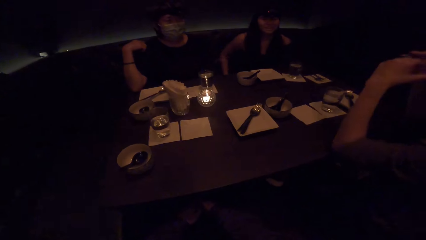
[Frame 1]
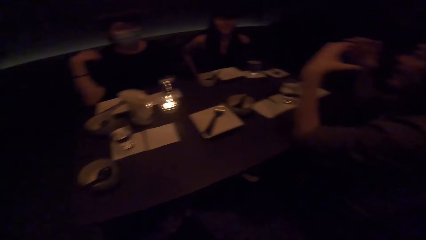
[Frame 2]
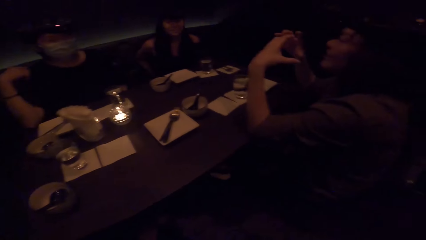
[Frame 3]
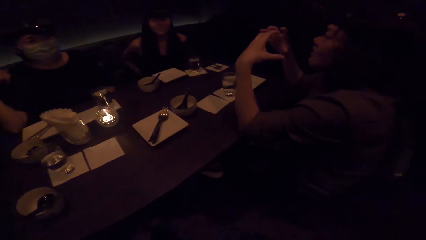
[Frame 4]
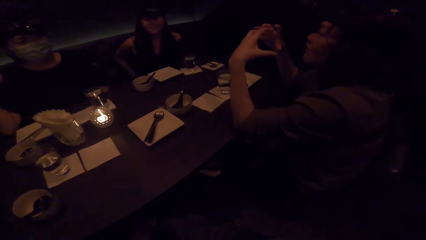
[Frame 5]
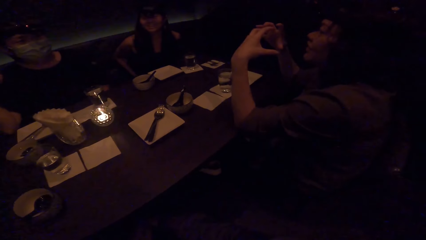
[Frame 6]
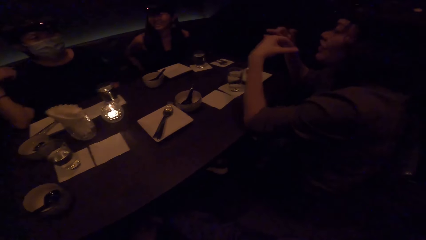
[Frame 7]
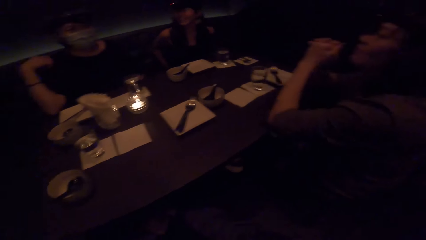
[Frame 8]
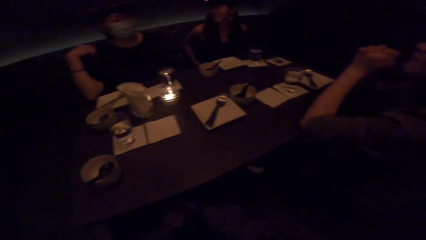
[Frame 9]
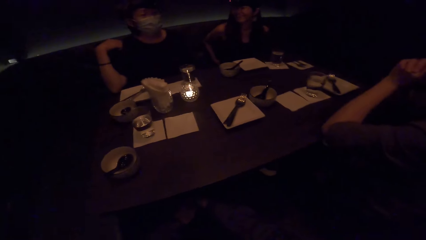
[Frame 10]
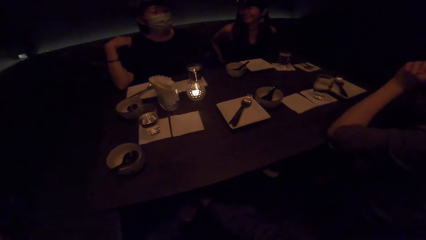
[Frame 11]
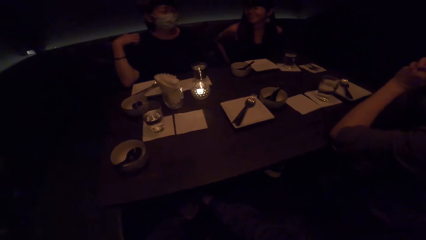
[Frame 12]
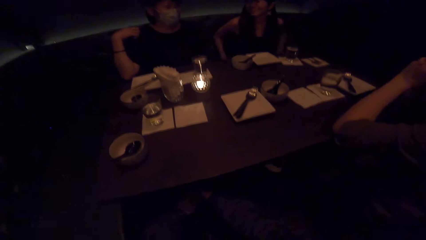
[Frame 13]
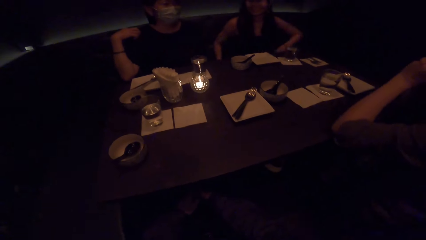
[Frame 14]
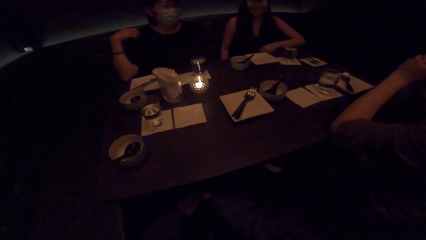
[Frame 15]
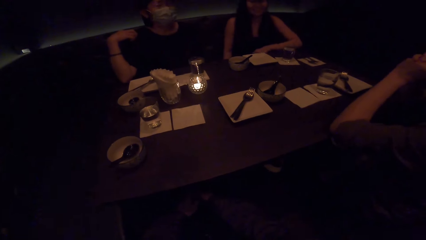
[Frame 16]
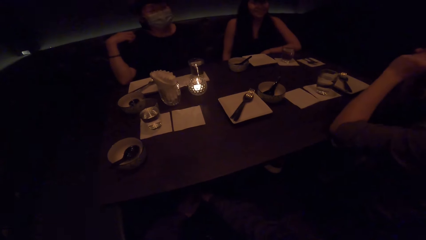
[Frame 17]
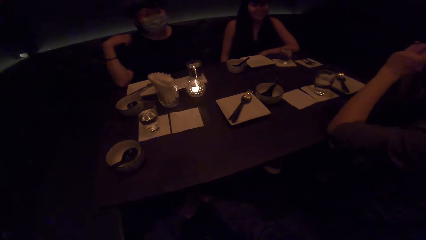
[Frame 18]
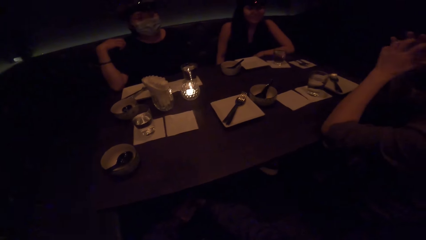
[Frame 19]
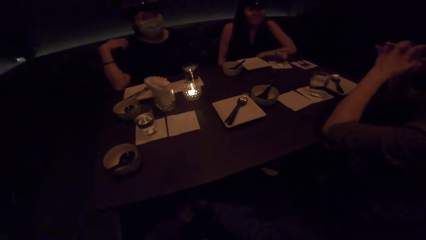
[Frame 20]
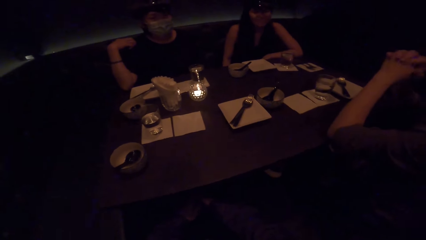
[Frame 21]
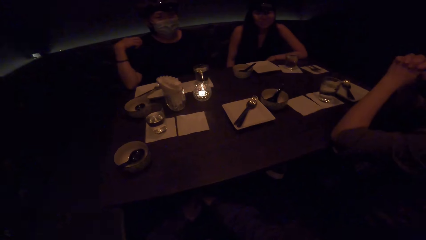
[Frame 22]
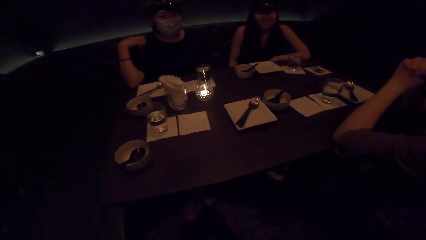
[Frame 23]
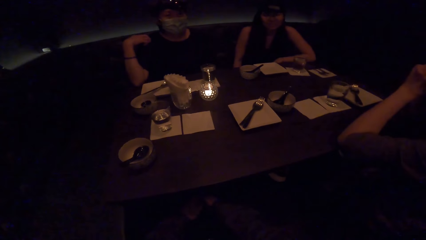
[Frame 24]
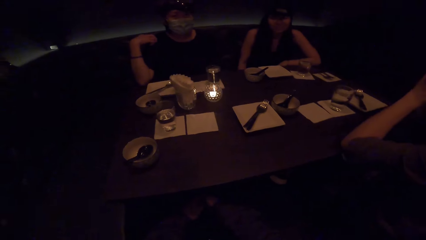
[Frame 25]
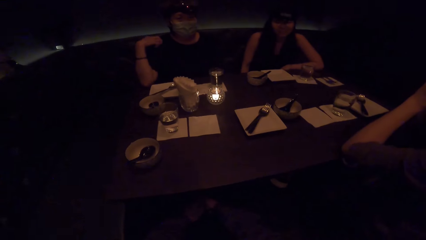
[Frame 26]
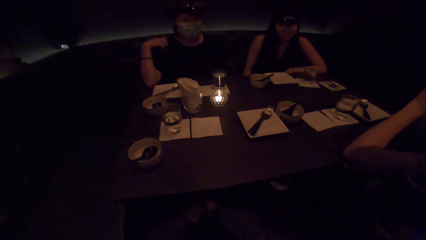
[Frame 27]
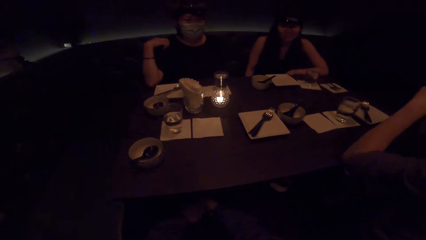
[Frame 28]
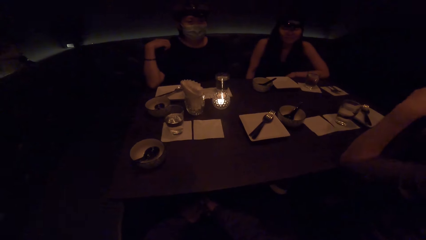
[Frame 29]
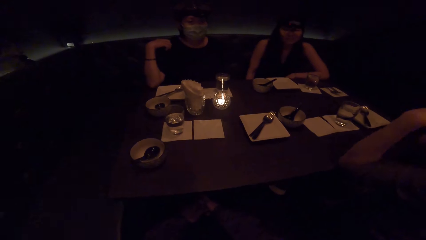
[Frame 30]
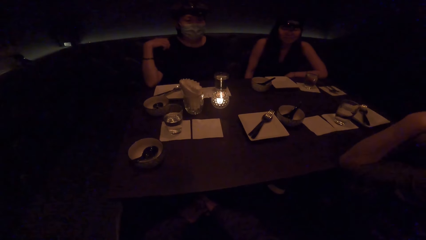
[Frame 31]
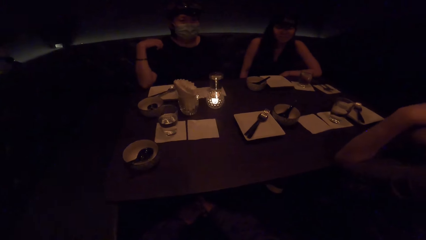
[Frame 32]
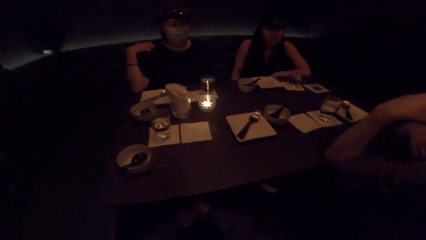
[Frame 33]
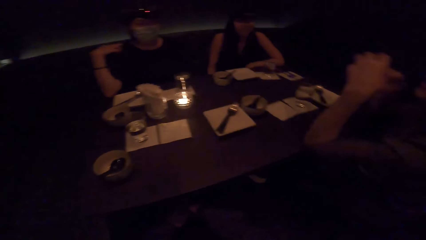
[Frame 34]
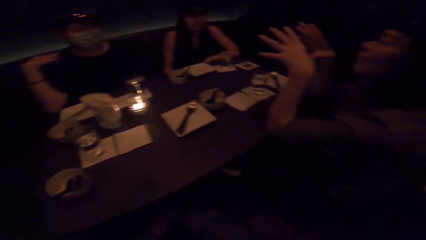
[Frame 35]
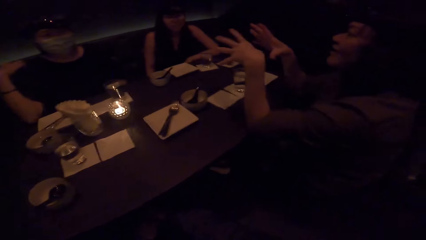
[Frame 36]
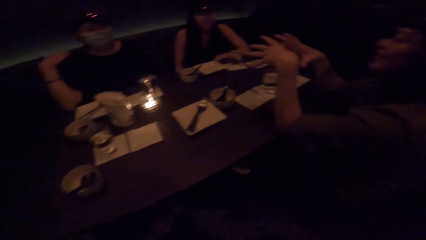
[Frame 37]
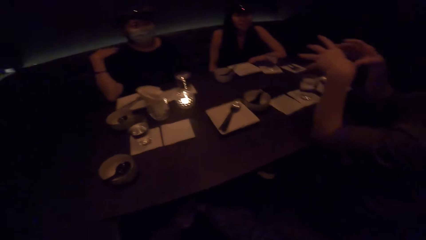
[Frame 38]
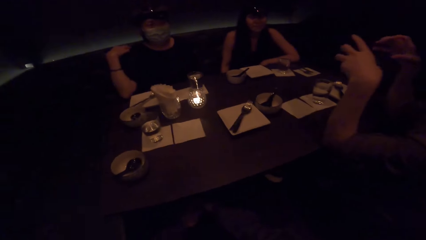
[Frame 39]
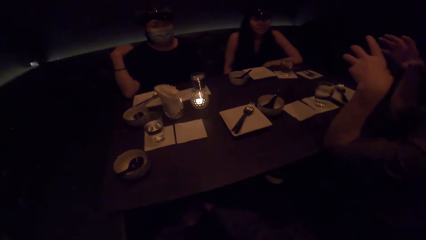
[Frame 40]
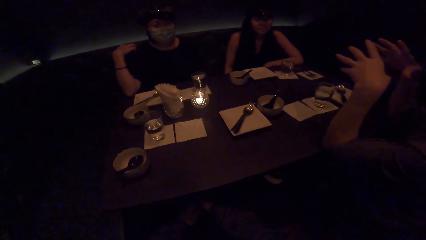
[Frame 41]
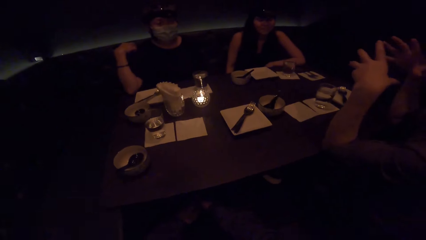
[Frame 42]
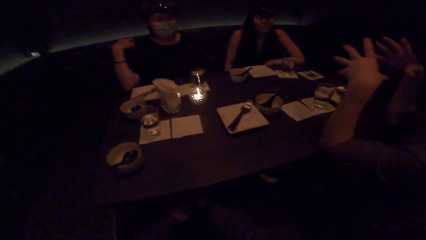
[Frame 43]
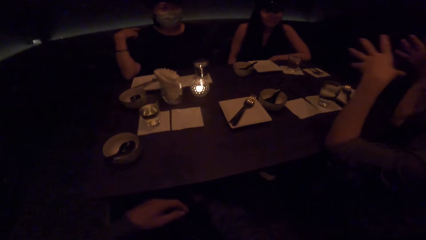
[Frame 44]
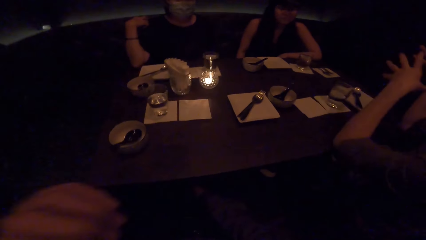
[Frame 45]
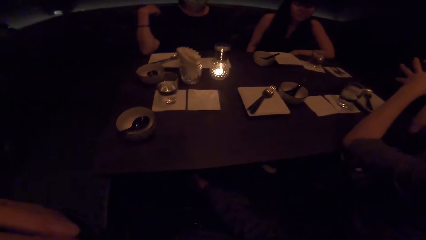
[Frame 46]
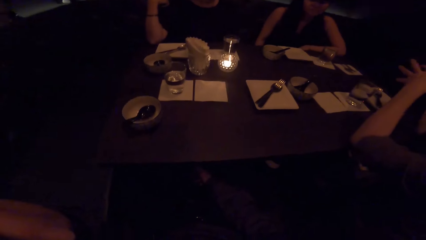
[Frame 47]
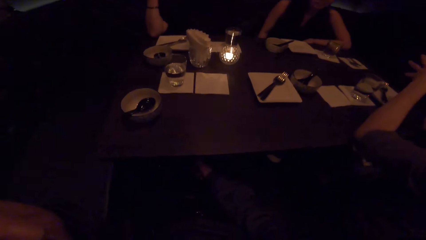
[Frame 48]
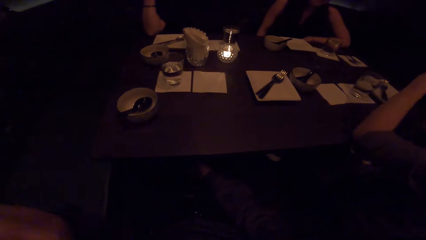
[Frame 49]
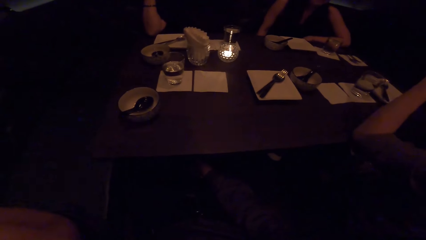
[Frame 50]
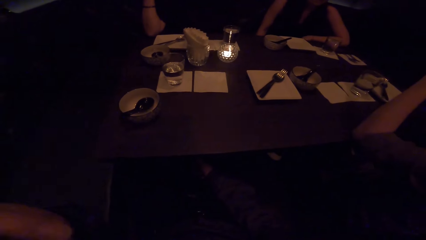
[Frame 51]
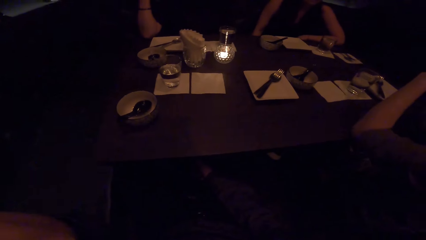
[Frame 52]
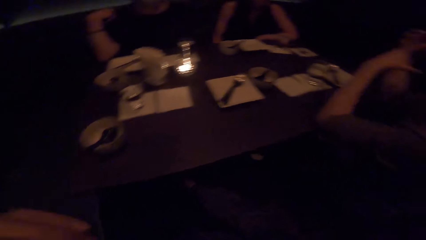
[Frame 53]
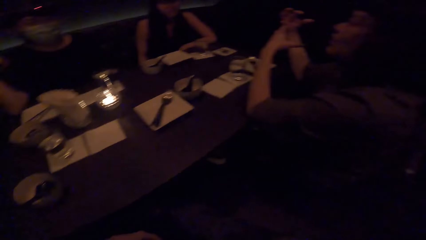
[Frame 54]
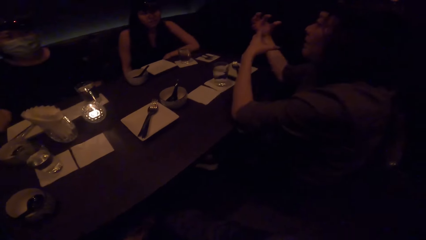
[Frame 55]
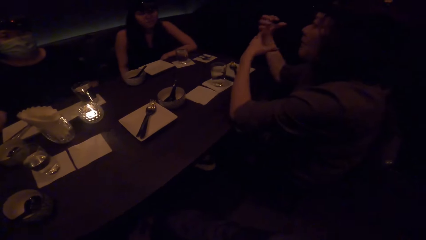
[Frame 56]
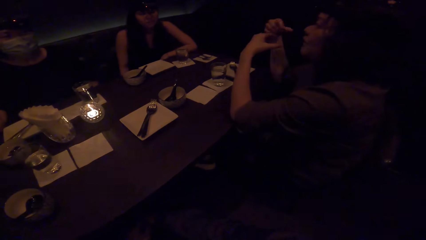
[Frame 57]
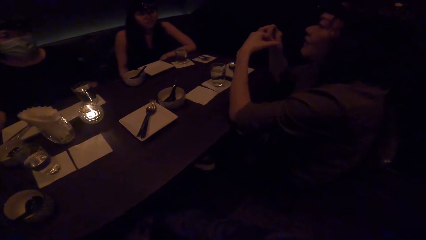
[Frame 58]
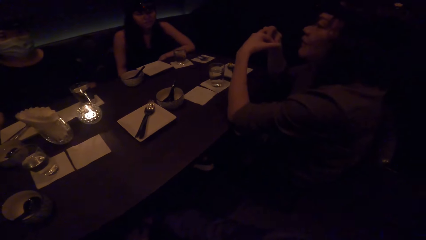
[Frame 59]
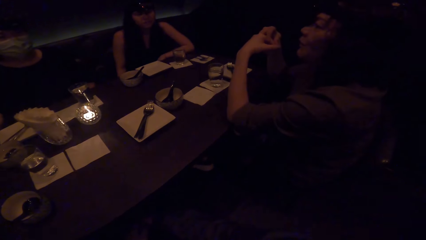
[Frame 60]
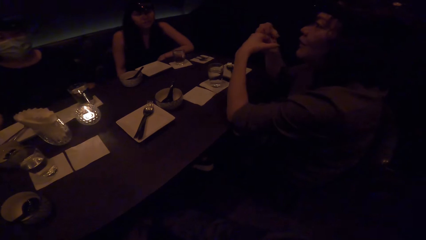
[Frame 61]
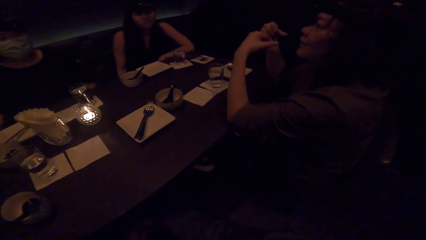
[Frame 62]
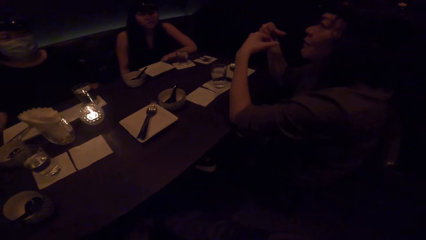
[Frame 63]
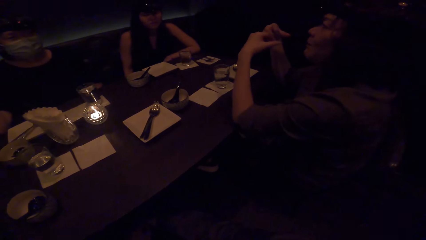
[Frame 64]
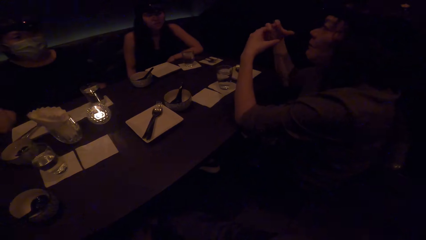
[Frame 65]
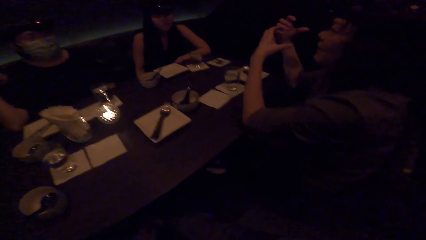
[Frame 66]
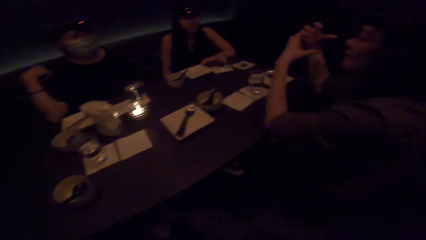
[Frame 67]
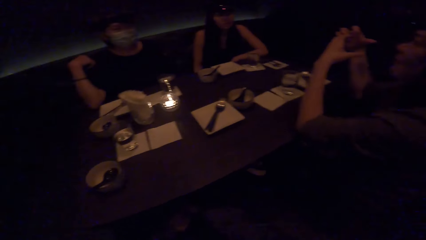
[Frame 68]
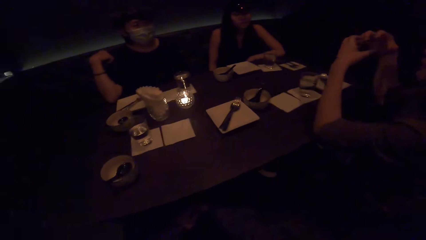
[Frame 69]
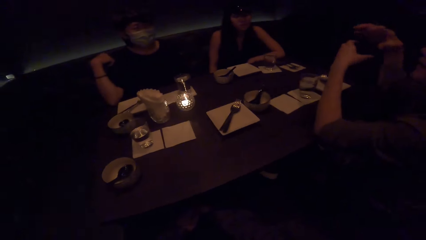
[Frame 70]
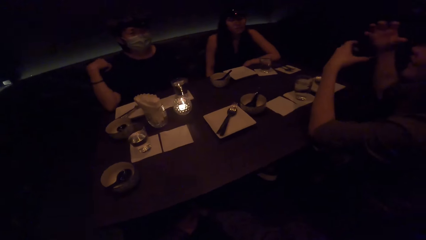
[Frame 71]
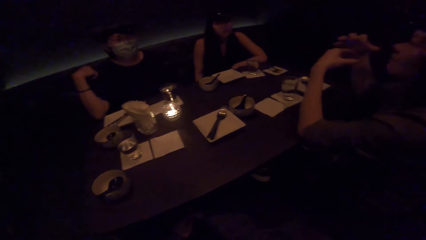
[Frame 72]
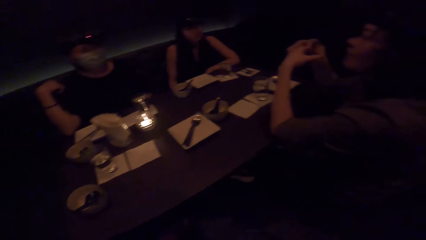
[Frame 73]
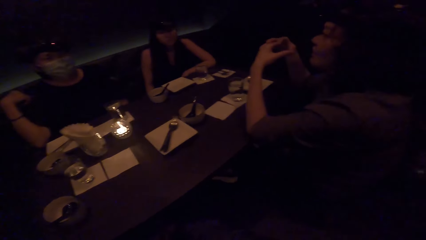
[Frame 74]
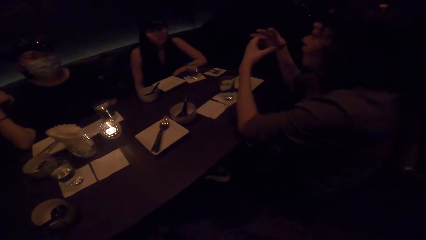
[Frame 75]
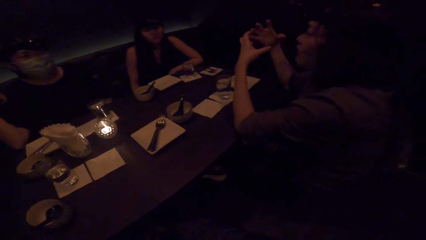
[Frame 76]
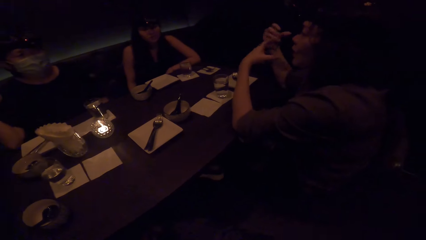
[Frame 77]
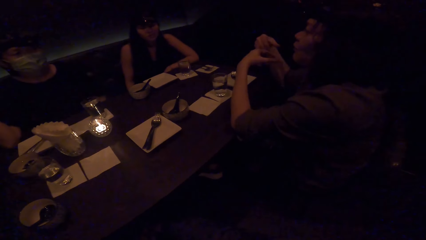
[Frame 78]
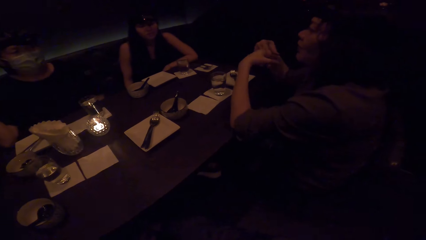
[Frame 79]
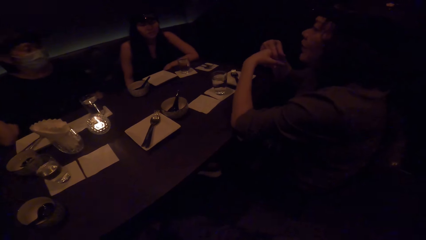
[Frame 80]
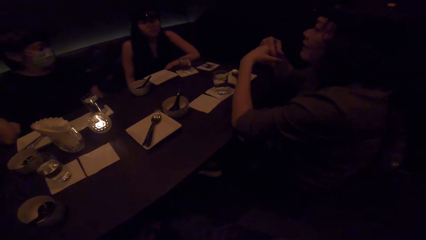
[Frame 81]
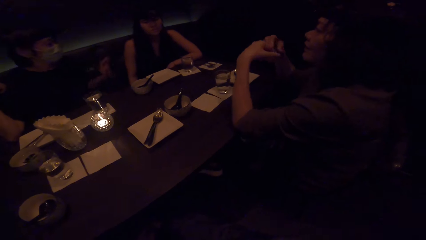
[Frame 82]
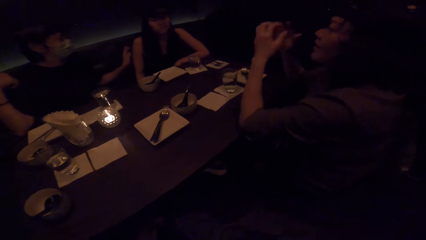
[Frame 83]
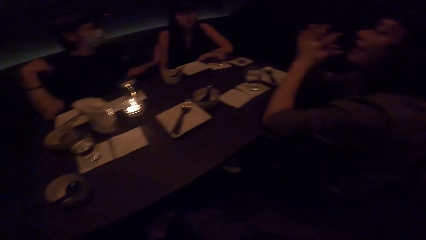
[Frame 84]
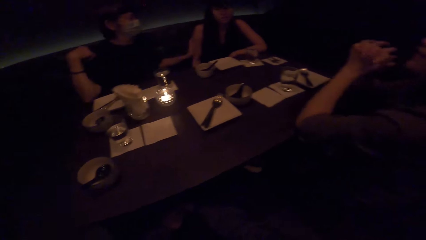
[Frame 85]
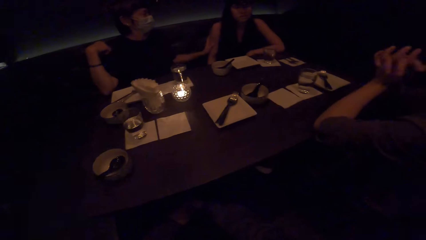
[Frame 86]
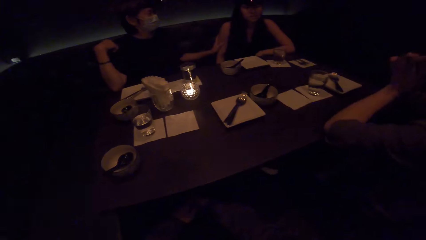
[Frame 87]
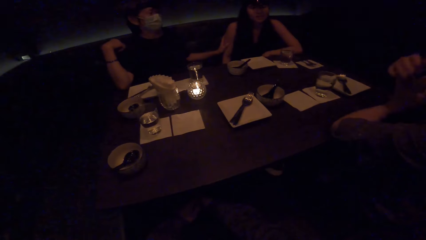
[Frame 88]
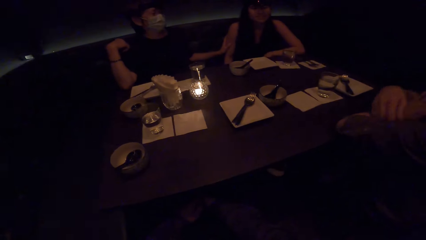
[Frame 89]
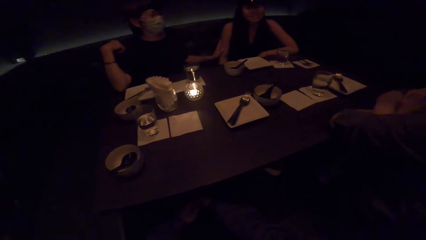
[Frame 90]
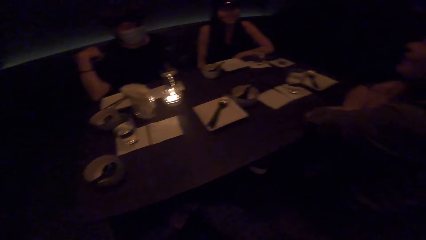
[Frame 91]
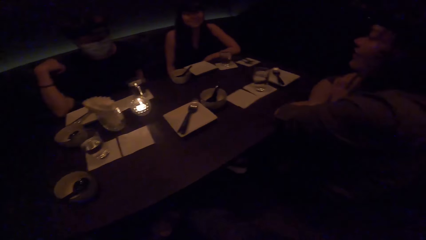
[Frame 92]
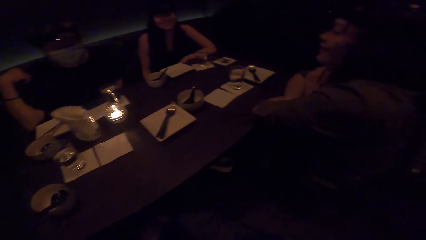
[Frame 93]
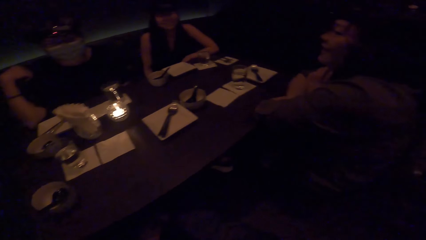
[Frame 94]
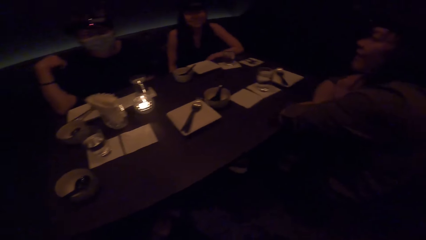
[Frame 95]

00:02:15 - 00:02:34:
The camera wearer looks around. A woman holds hands together. The woman holds hands together. The camera wearer looks around. The woman sways hands. A person holds something with the left hand.
